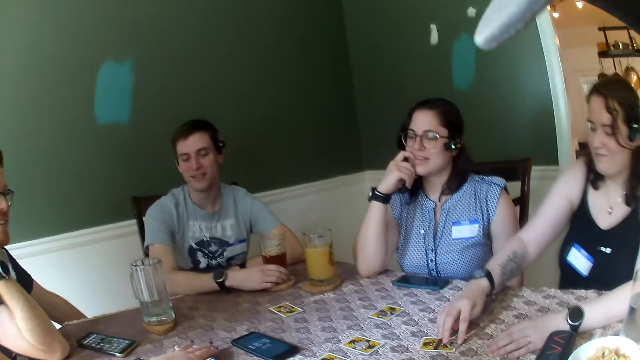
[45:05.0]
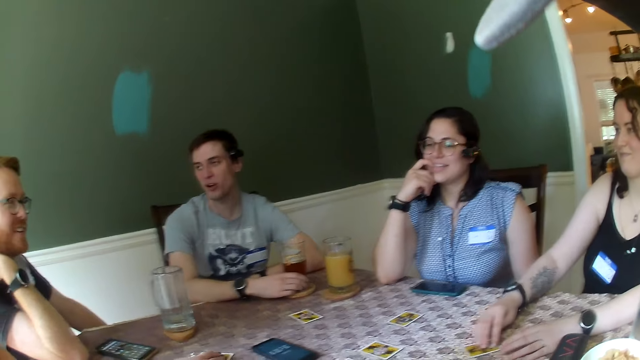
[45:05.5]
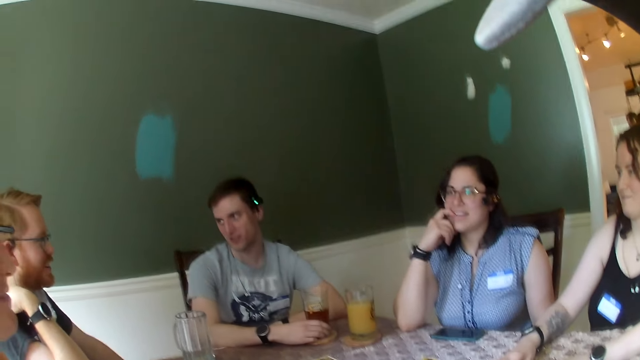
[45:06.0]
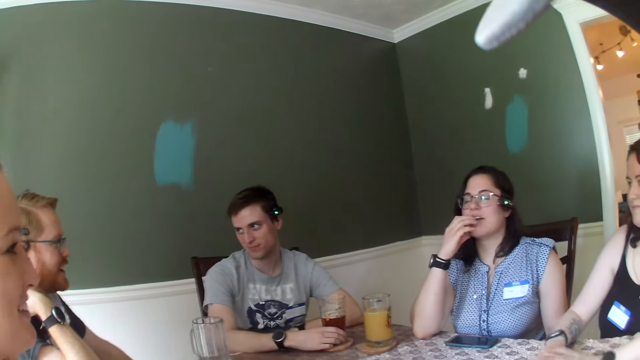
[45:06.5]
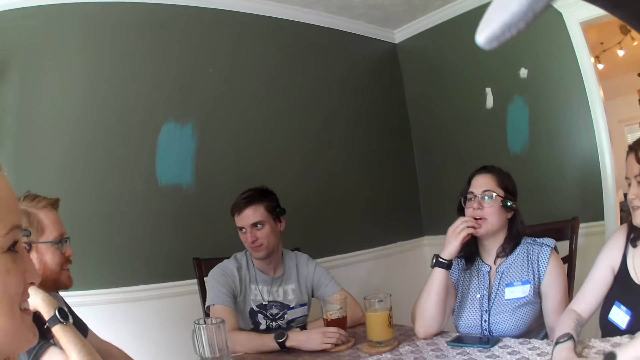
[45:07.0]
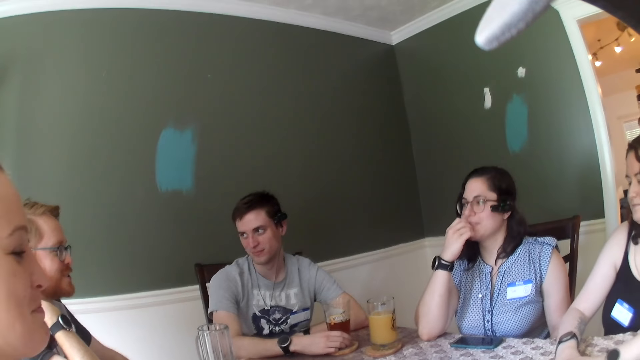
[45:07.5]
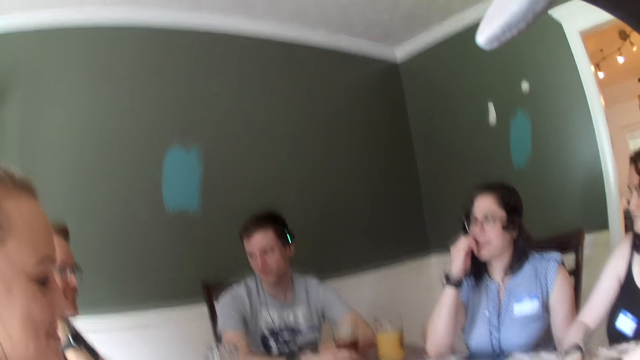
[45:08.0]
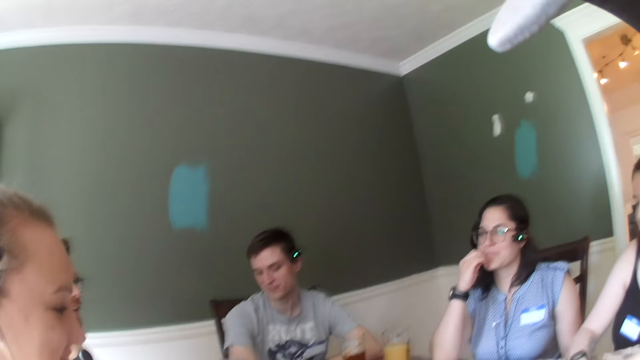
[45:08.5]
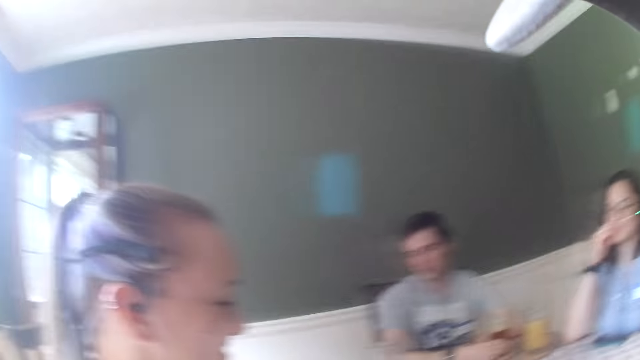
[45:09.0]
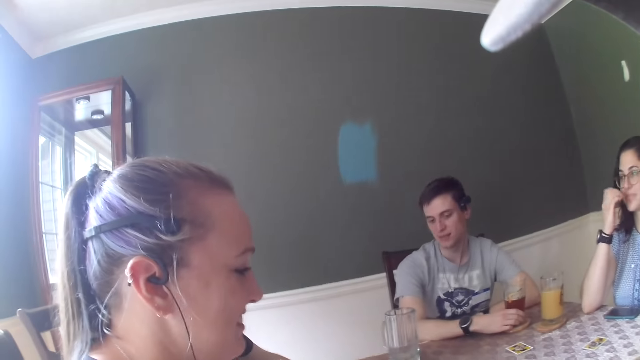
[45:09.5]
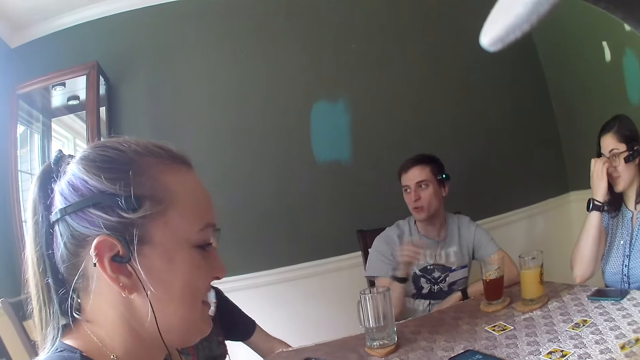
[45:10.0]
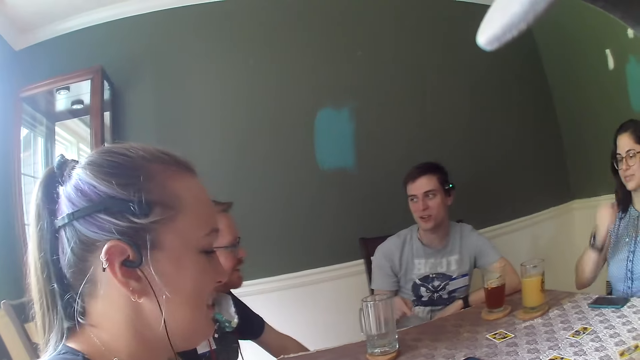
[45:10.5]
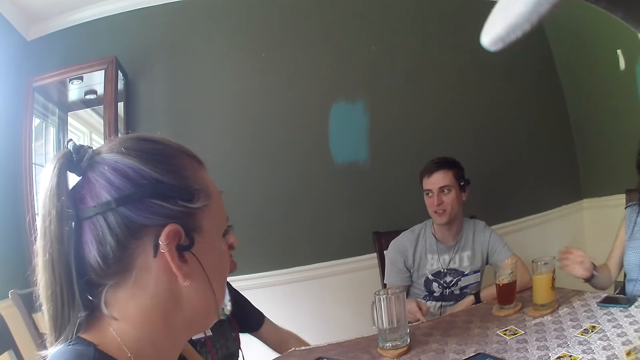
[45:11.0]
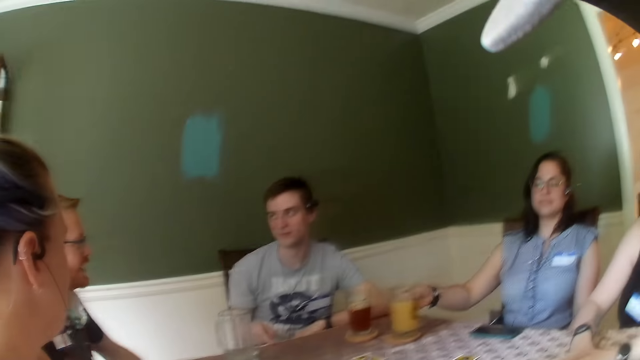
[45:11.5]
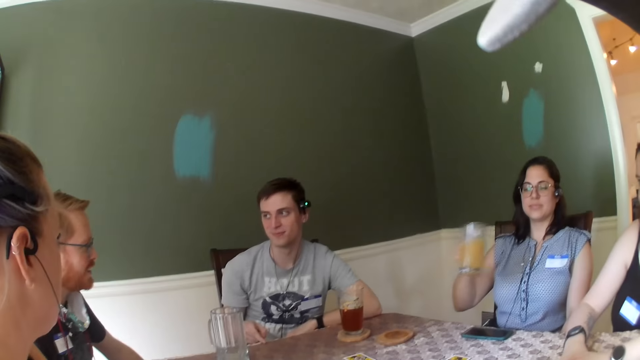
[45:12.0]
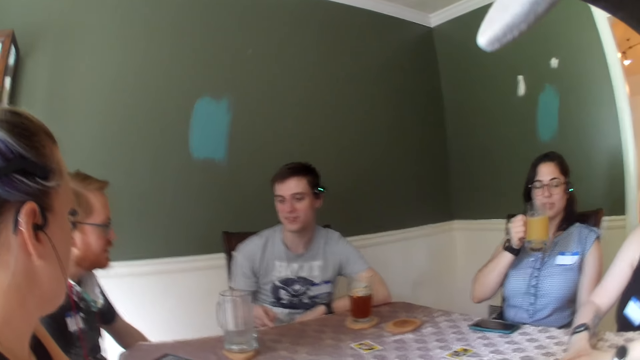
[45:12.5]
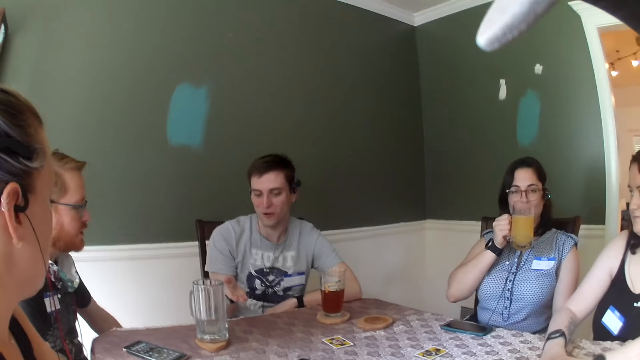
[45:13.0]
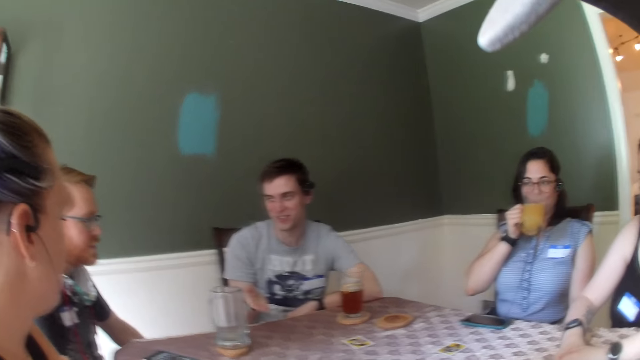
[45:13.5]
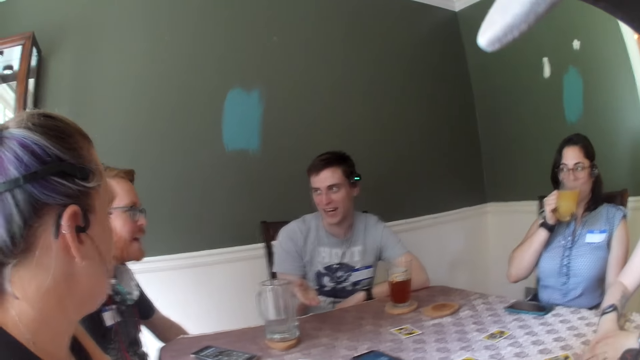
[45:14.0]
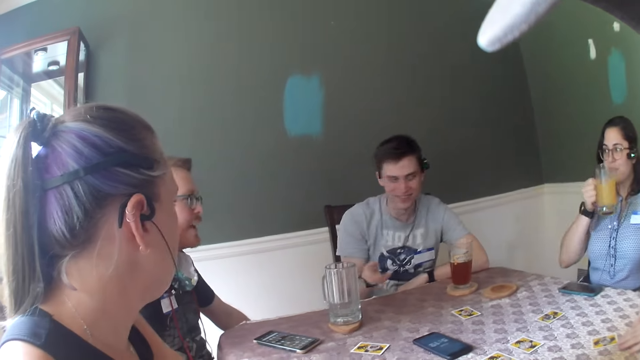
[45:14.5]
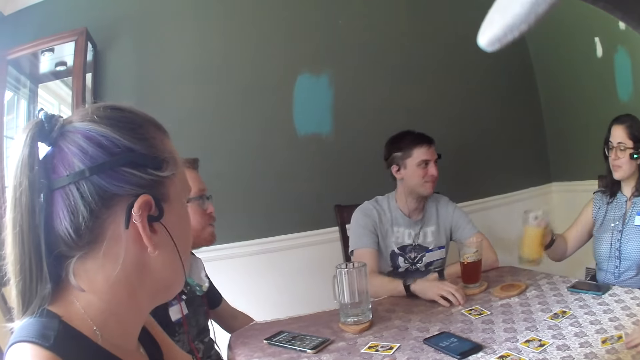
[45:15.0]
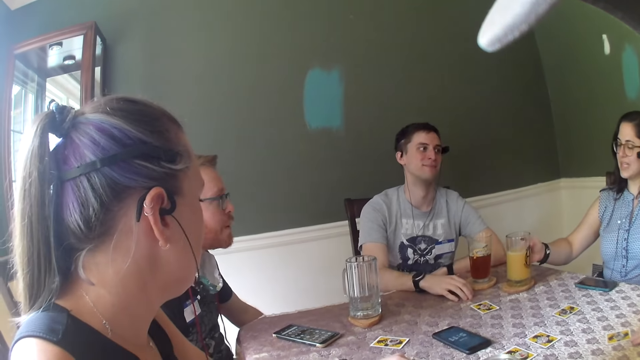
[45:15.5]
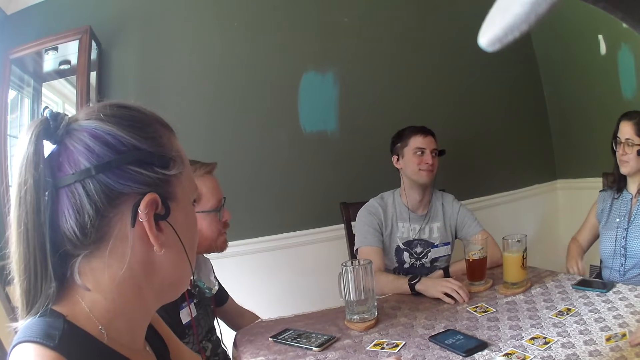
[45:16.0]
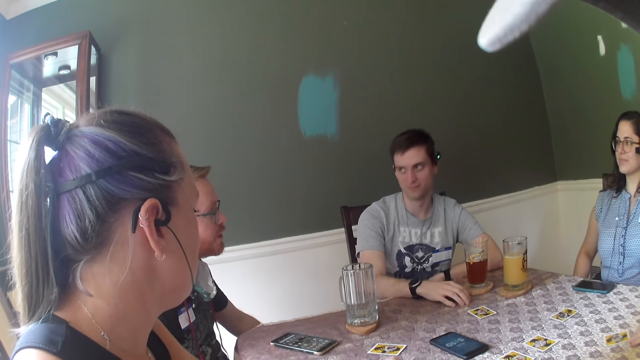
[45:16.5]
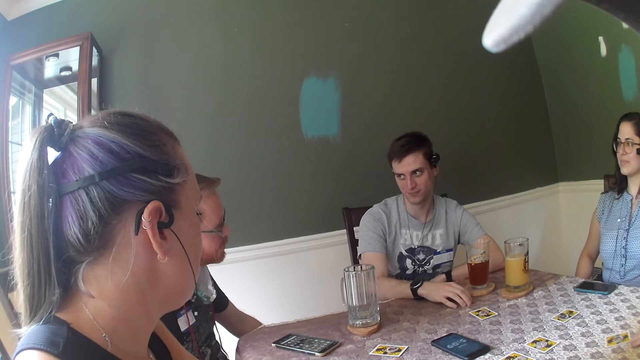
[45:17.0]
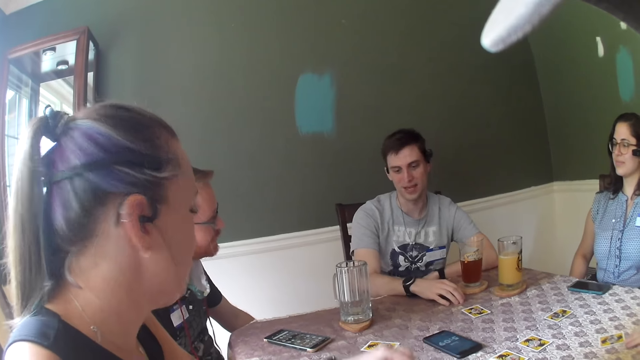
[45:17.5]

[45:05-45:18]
A man converses with another man. A woman takes the glass of juice on the table with her right hand. The woman drinks some juice from the glass of juice in her right hand. The woman drops the glass of juice on the coaster on the table. A third man places his right hand on the table. Another woman places the glass of juice on the table with her right hand.

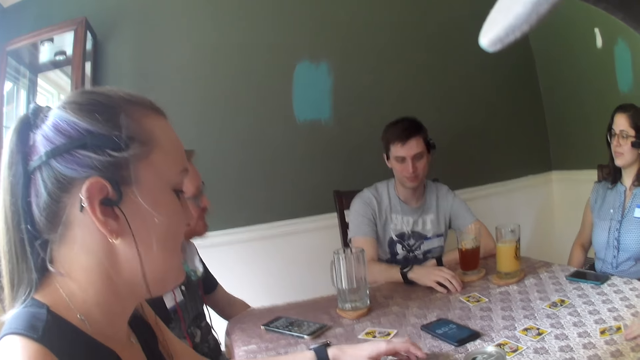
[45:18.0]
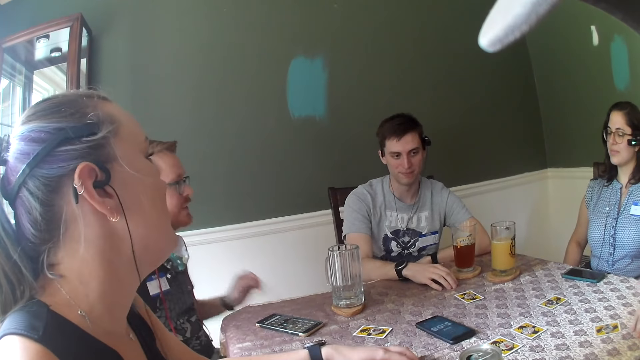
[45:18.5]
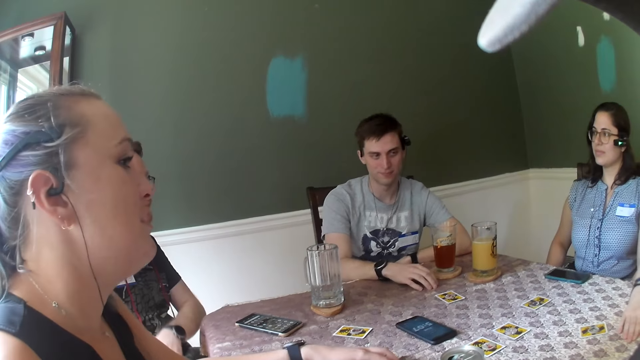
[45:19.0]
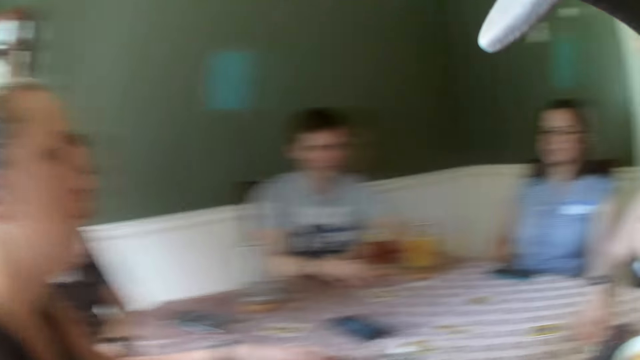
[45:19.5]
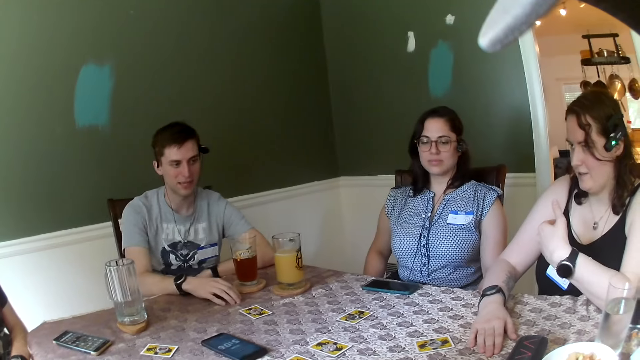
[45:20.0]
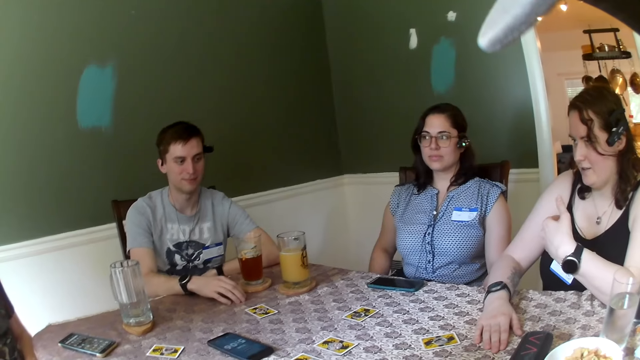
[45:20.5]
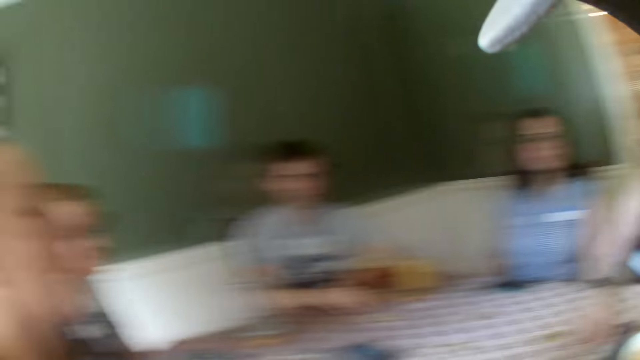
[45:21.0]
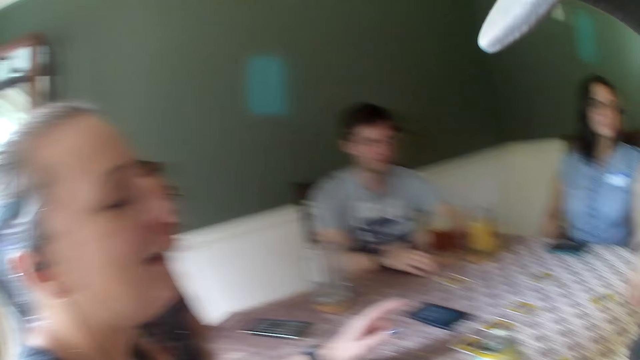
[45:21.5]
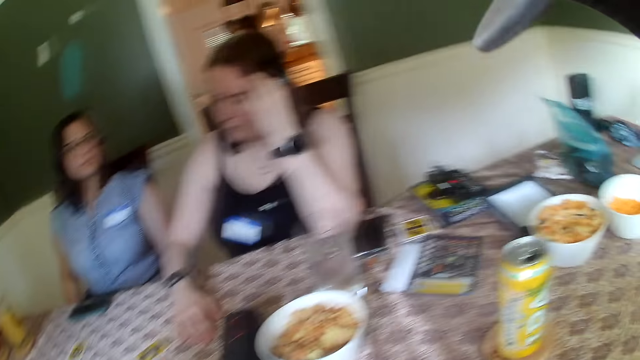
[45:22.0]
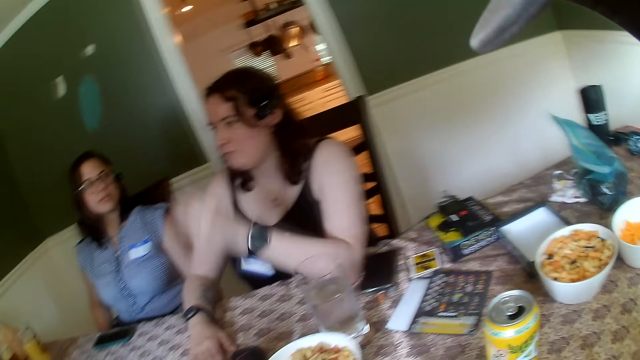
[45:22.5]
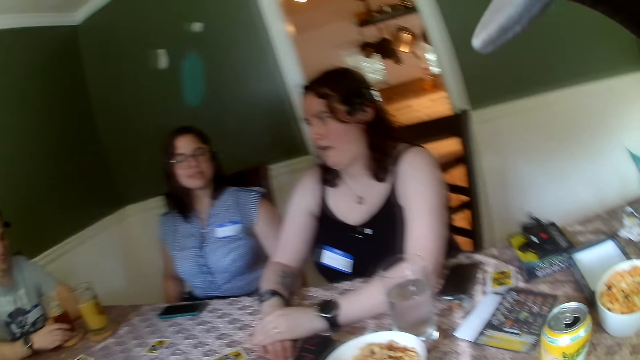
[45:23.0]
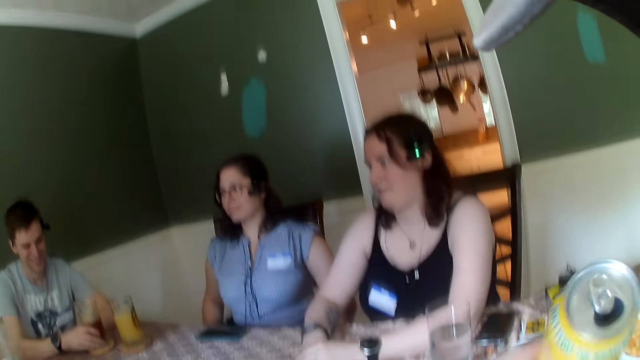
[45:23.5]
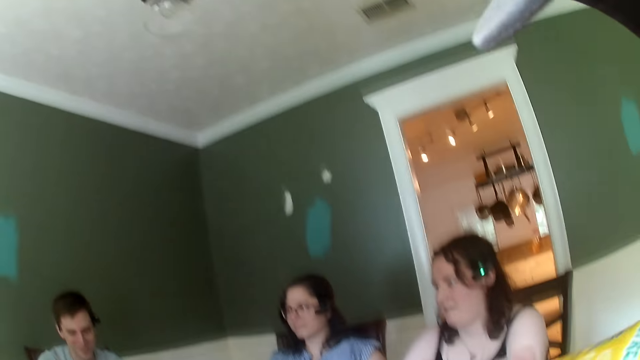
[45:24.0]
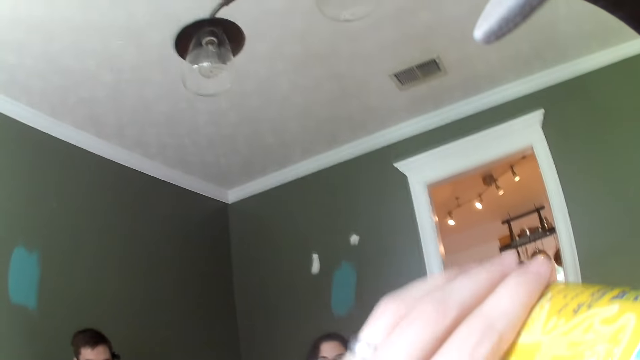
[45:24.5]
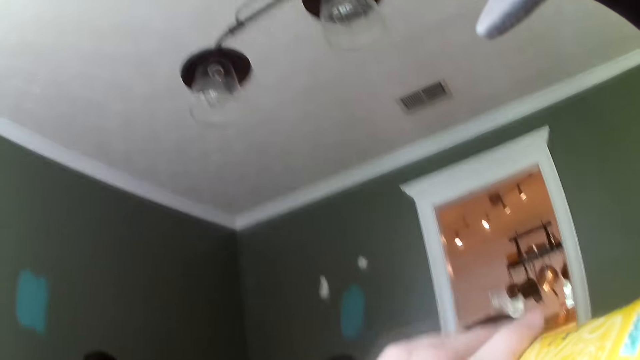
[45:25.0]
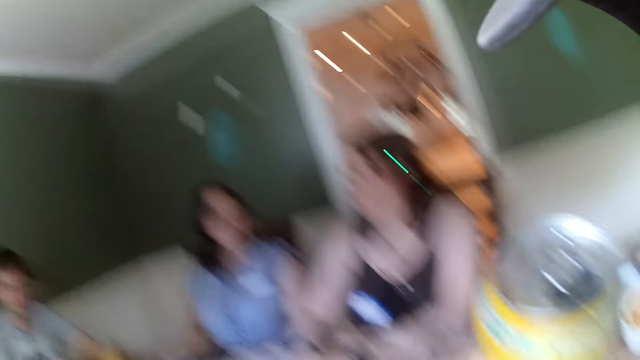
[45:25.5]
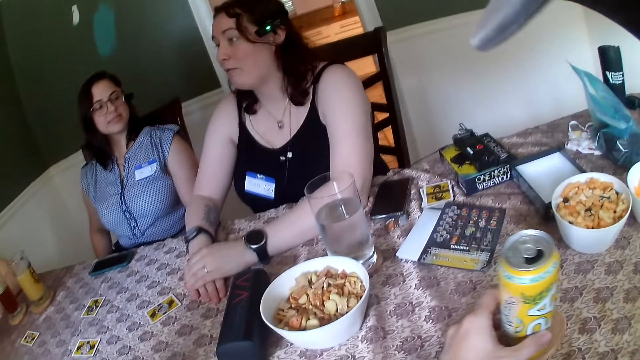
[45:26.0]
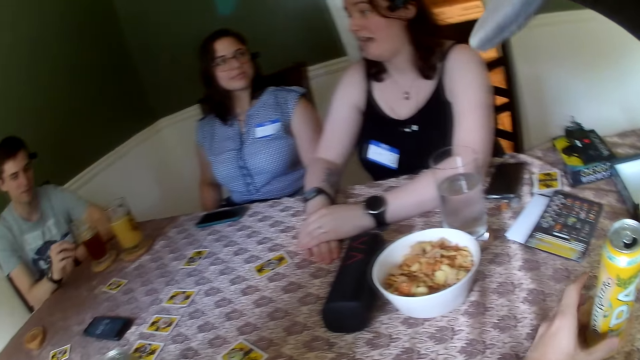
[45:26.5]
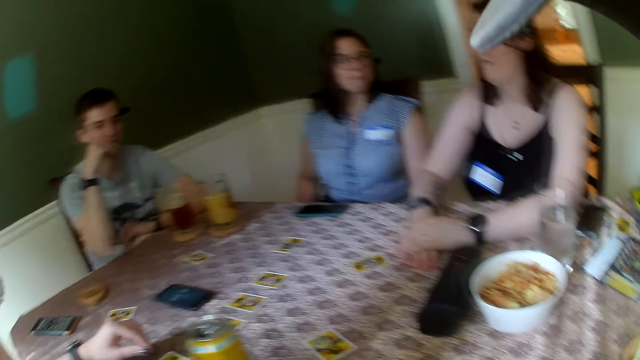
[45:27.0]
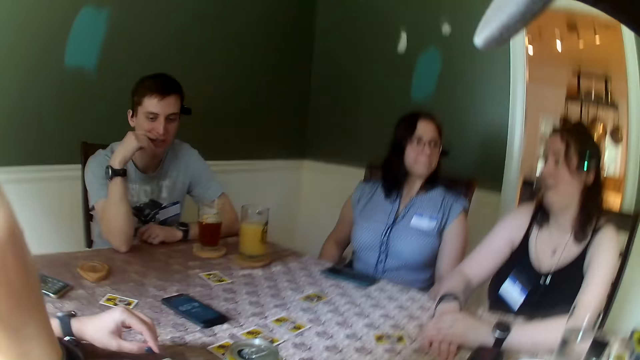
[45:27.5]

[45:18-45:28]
A woman converses with a man. The woman touches her hair with her right hand. Another woman dialogues with a third woman. The first woman converses with a group of people in a game room. The camera wearer picks up a can of juice on the table with his left hand. He drinks the can of juice from the table with his left hand. He places the can of juice on the table with his left hand. Another man touches his mouth with his left hand. The camera wearer looks around.
